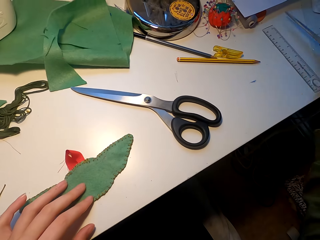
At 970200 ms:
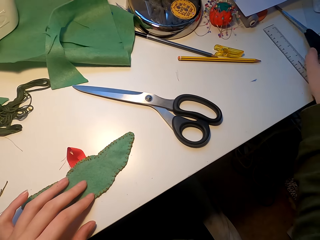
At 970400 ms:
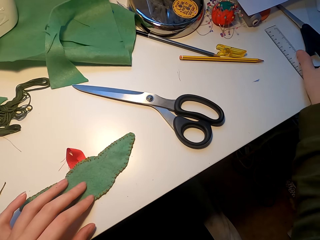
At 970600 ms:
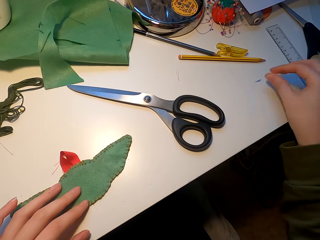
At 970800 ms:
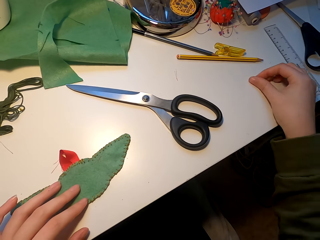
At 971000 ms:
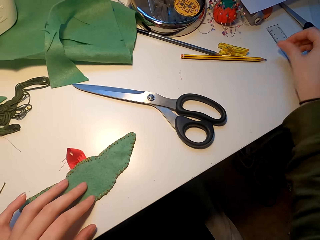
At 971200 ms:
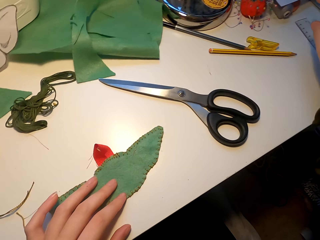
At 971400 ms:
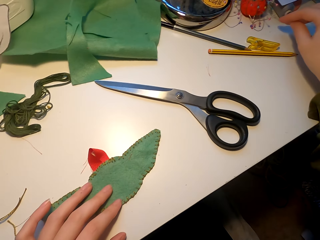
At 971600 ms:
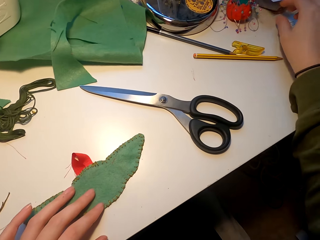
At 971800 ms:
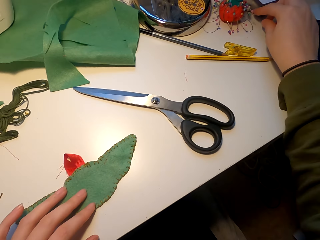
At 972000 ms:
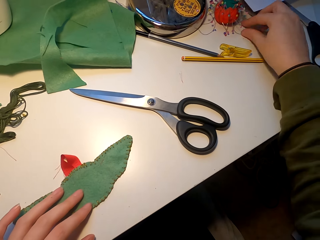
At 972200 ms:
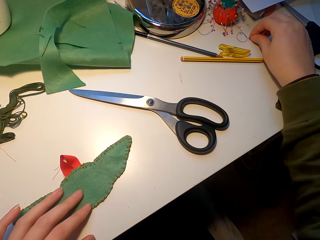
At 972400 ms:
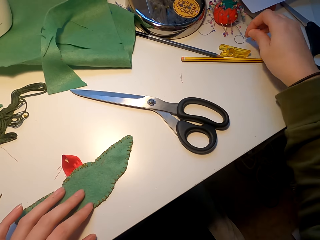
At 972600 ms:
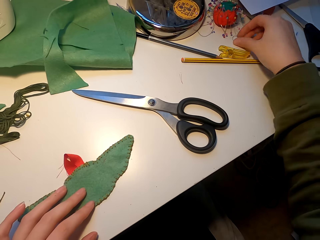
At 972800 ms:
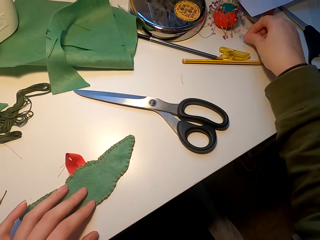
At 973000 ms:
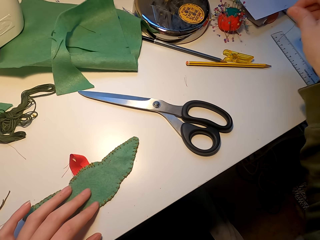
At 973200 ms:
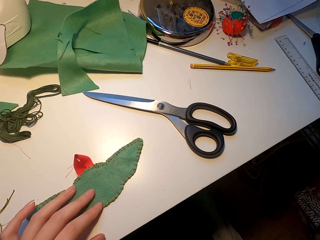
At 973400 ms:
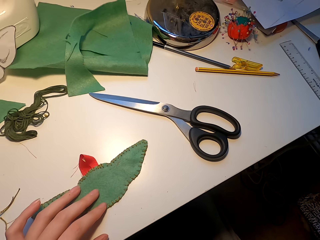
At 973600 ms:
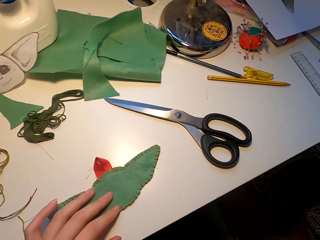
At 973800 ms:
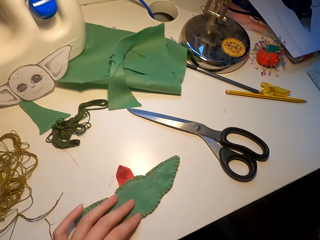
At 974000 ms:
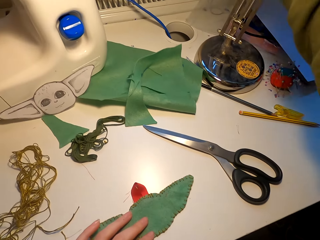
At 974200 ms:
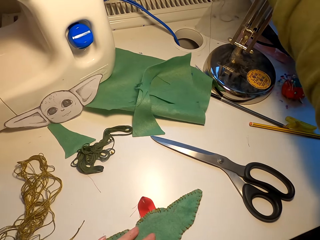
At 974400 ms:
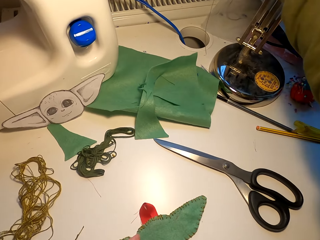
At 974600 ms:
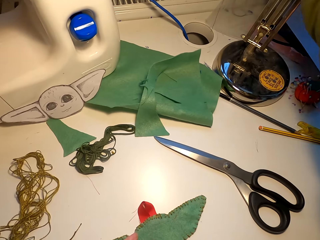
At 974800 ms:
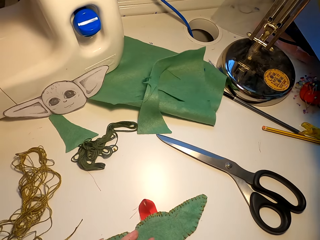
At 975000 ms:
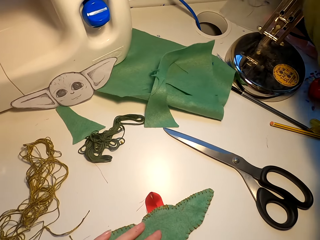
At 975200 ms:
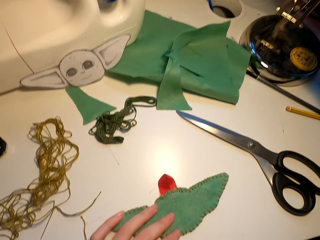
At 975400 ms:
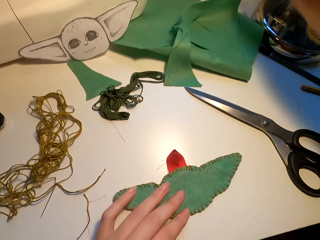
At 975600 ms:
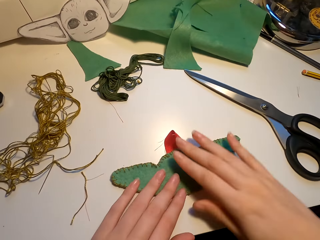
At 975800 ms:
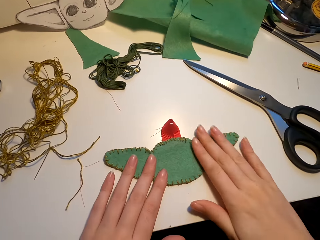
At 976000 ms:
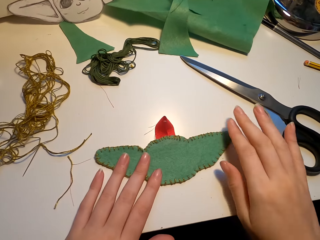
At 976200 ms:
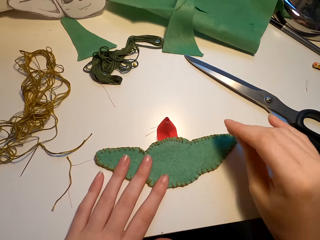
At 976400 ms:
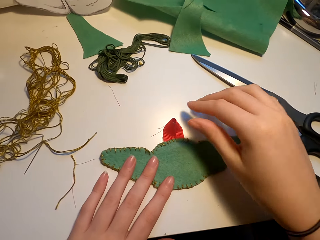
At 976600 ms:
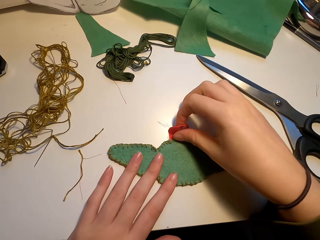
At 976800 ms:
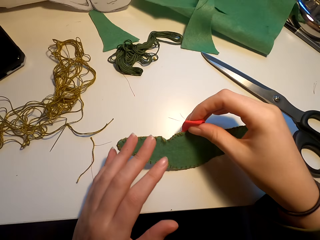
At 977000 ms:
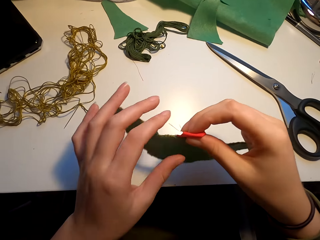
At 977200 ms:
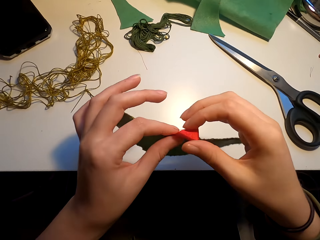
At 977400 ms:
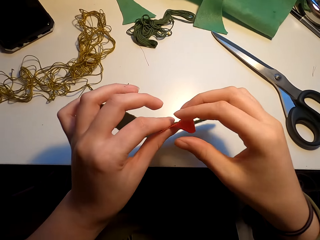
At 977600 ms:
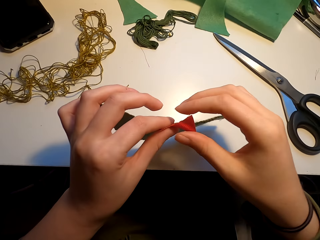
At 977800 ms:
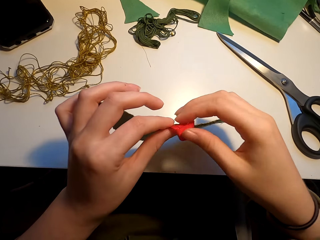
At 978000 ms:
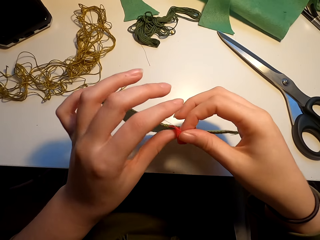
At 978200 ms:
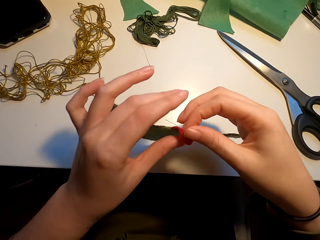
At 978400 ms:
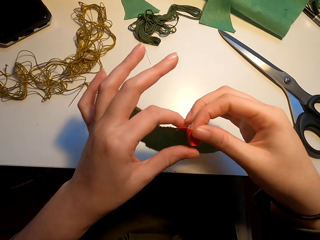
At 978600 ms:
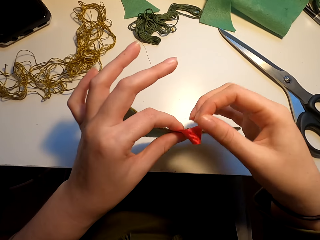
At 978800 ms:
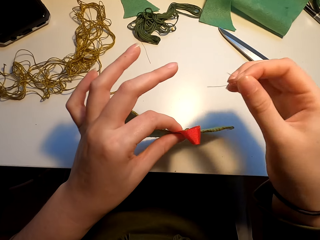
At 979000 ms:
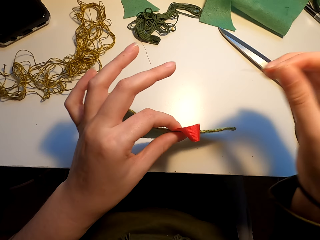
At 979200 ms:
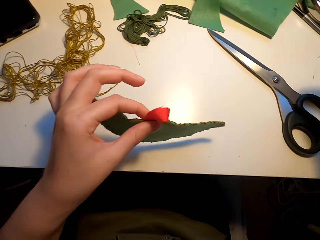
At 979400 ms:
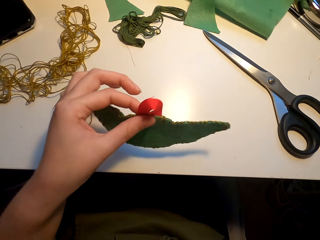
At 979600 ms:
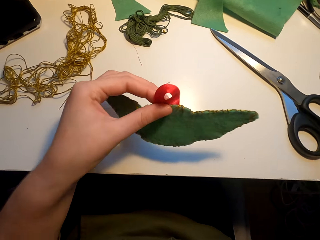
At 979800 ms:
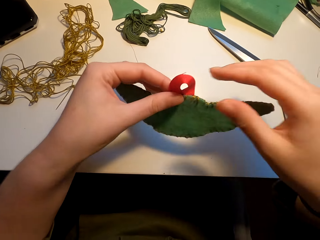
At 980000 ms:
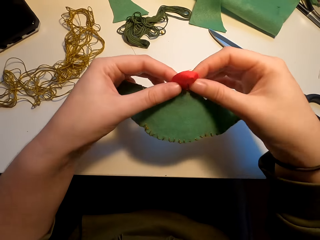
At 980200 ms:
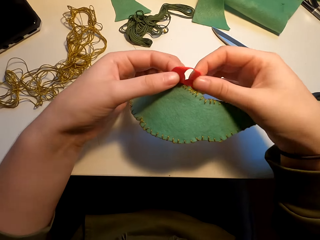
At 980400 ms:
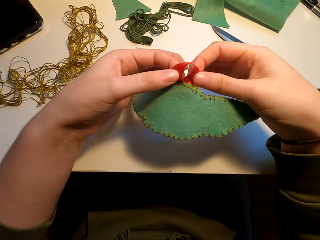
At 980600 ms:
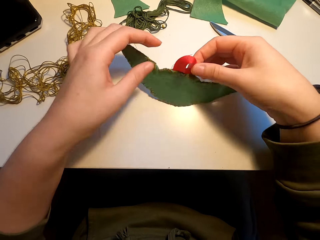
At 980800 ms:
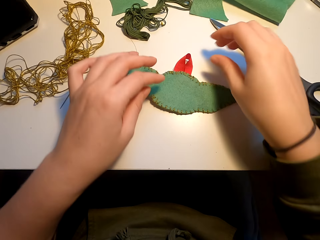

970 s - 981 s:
The camera wearer moves the scissors on the table. They arrange the tailoring tools. They move something on the table with the right hand. They pick up the needle. They do something. They straighten the fabric. They pick up the fabric with both hands. They hold the fabric with both hands.

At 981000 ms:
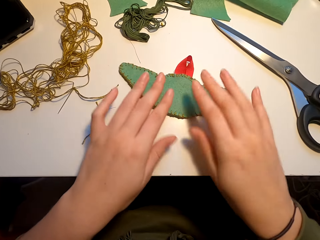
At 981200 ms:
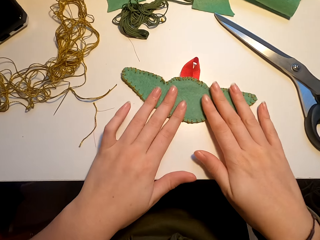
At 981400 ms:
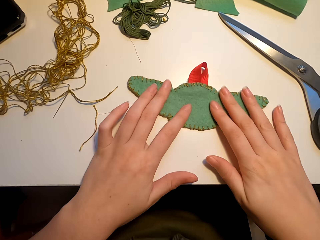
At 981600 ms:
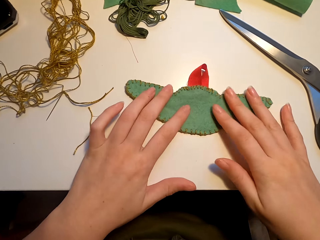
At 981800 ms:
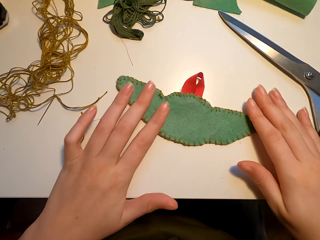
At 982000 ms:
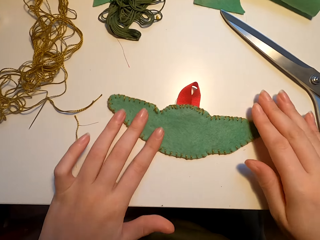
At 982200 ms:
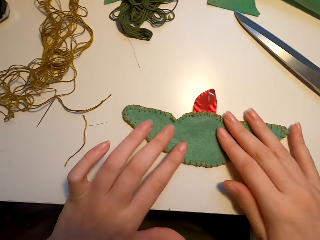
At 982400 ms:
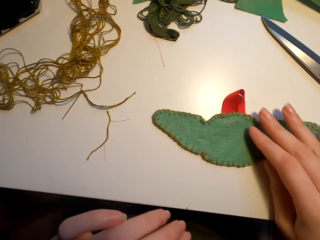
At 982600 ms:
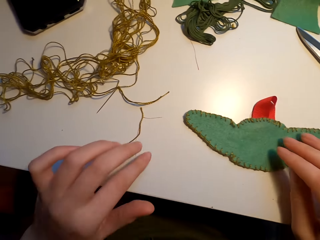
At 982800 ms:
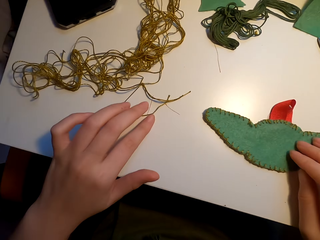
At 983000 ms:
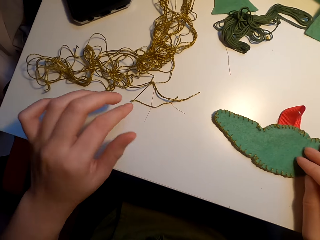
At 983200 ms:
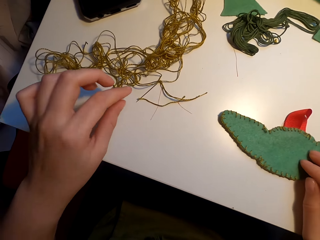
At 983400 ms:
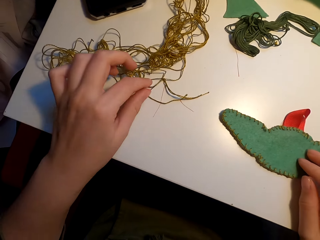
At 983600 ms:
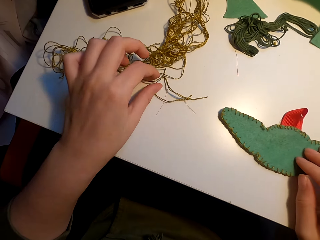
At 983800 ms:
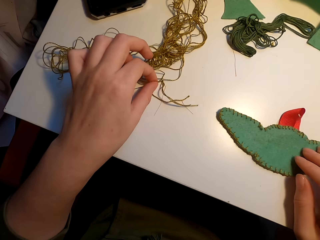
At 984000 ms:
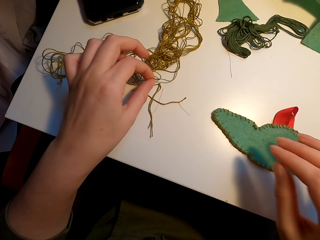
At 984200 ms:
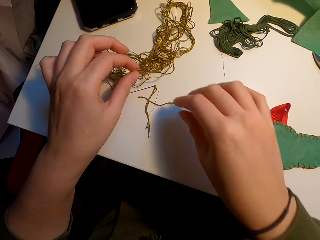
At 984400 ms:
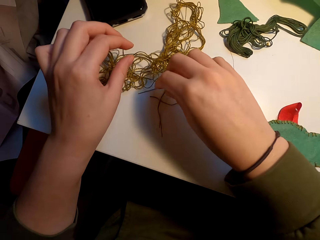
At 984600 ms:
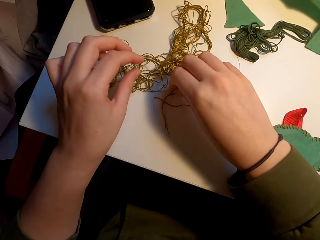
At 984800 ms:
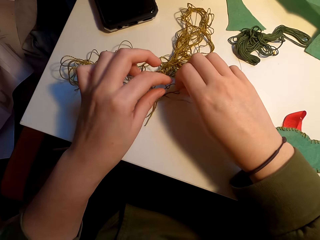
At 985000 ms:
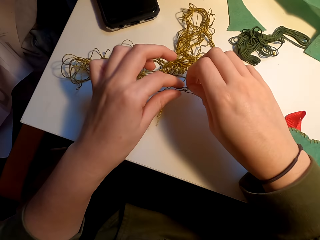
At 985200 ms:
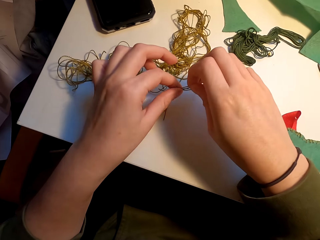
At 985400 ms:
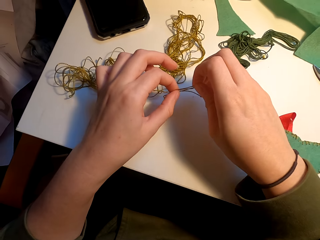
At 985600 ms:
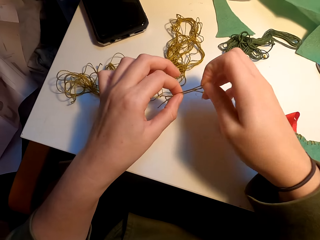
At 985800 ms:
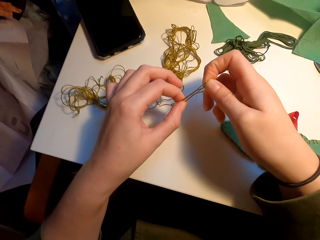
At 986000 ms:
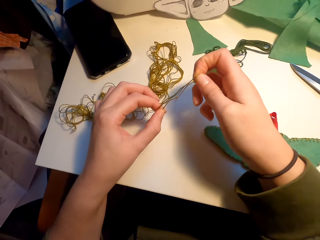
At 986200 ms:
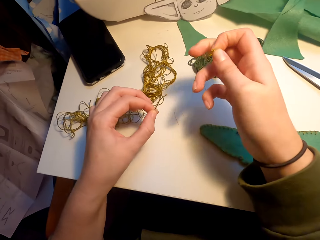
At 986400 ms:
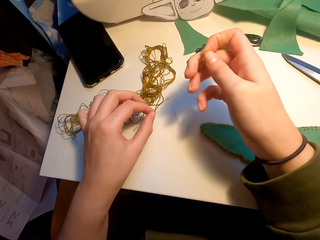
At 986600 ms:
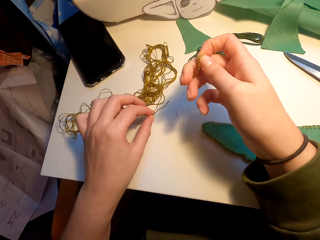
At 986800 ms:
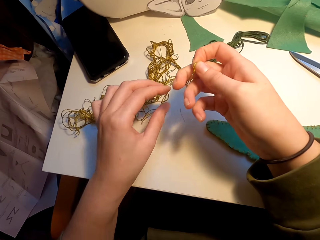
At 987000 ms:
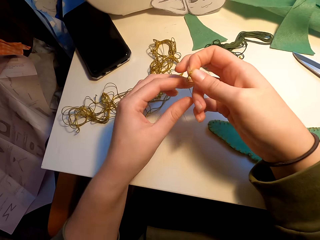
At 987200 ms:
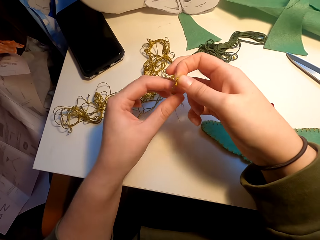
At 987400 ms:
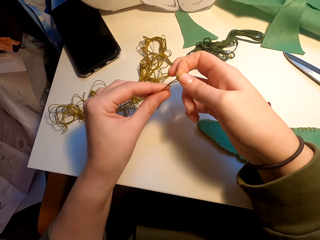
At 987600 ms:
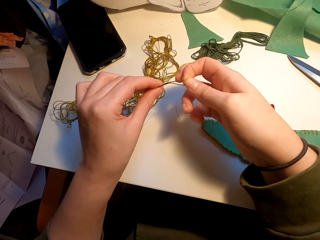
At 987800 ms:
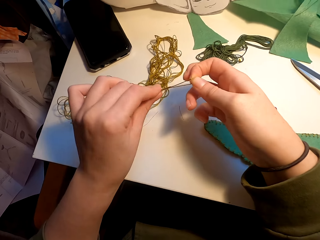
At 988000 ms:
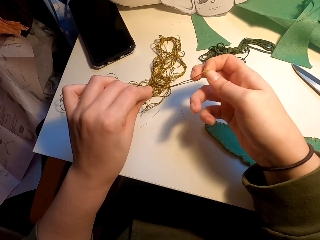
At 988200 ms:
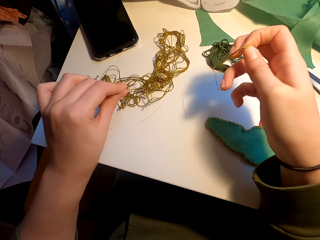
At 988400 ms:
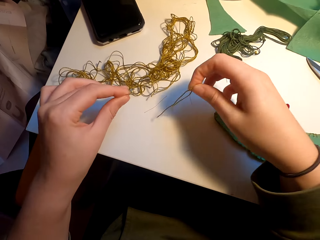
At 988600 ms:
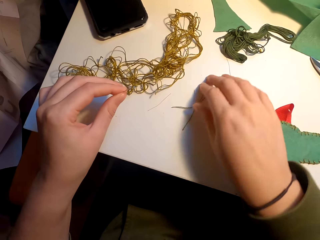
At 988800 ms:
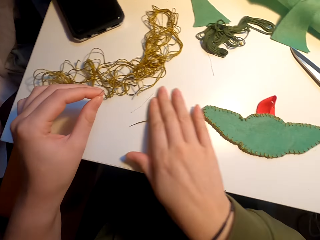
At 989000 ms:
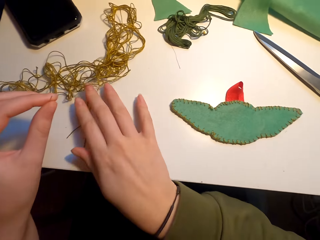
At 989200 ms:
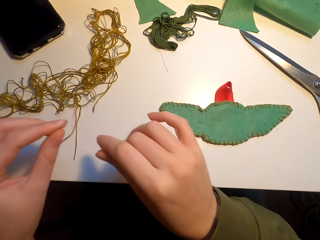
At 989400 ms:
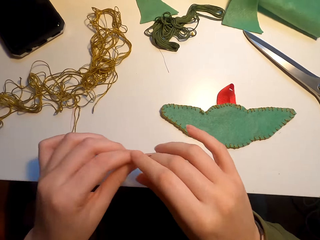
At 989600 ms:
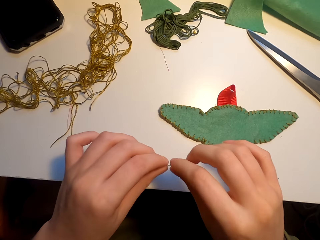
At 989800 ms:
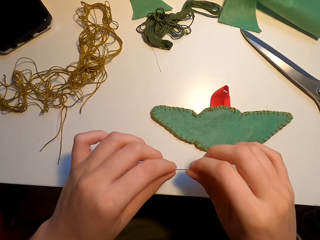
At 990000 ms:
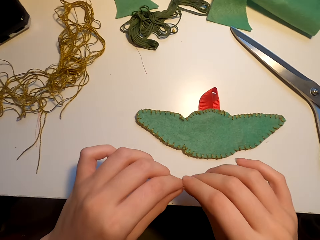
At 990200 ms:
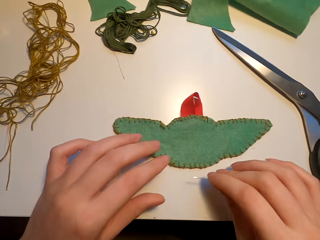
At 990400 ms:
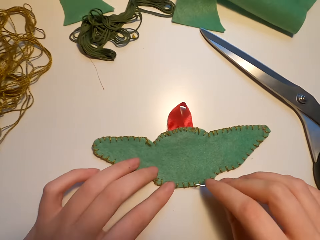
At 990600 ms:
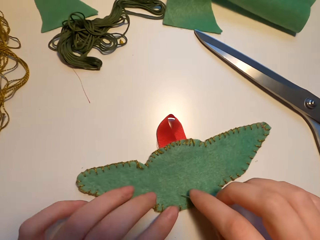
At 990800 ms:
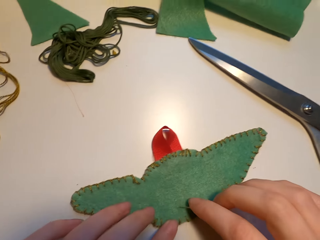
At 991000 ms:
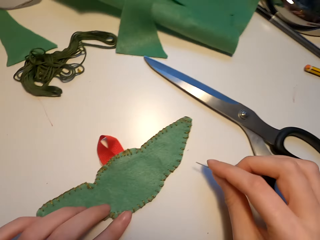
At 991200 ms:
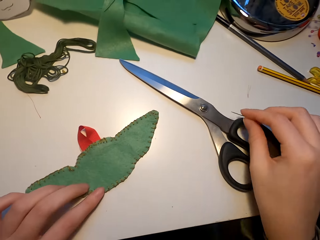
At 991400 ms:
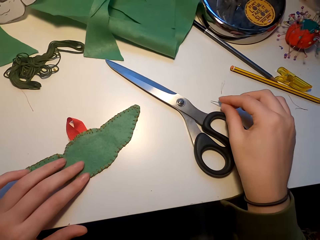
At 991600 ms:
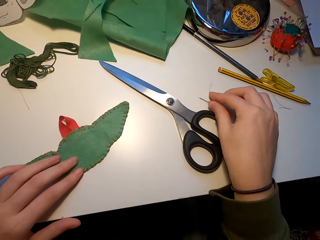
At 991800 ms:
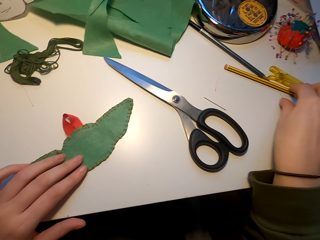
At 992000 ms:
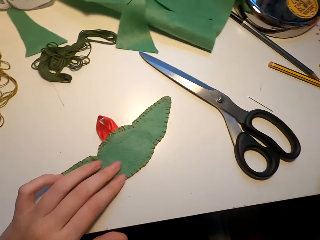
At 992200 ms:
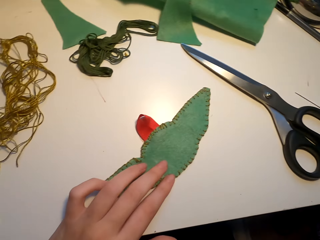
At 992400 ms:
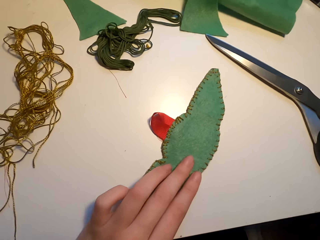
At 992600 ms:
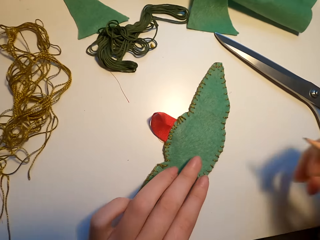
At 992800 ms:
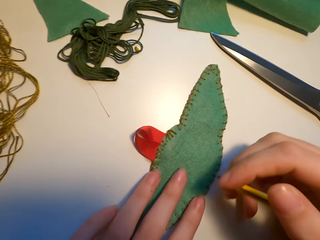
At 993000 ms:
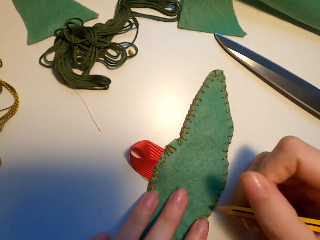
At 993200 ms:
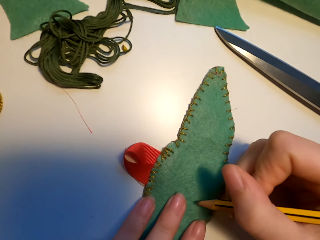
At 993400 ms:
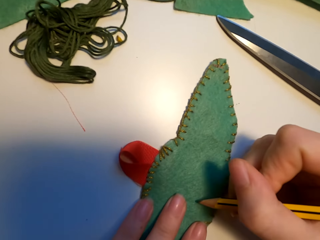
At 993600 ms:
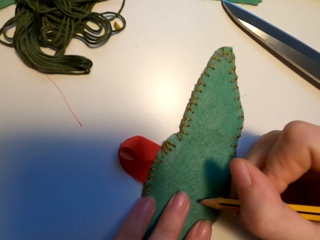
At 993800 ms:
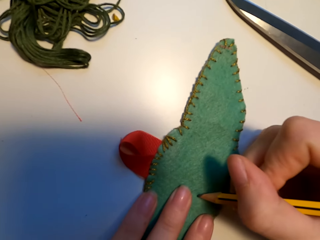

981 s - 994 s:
The camera wearer places the fabric on the table. They align the fabric on the table. They pick up the fabric with both hands. They take the needle on the table. They align the thread with both hands. They move the thread on the table. They pick up the needle. They place the needle on the table. They take the pencil on the table.
